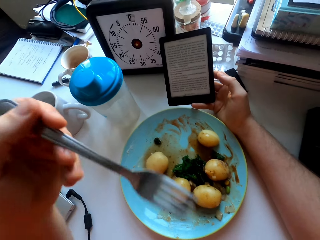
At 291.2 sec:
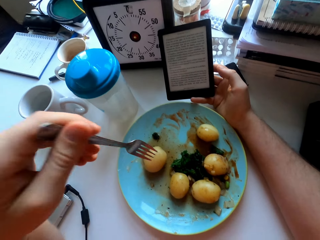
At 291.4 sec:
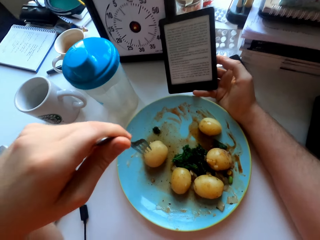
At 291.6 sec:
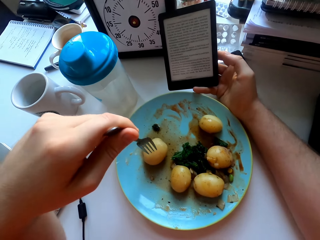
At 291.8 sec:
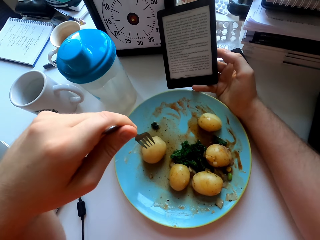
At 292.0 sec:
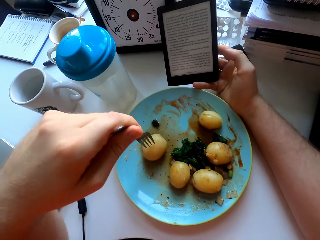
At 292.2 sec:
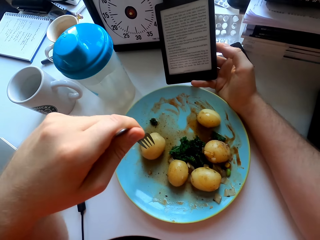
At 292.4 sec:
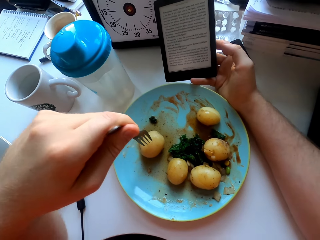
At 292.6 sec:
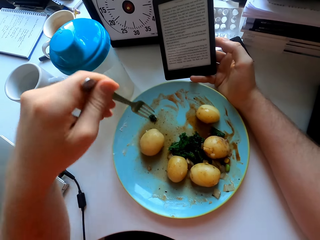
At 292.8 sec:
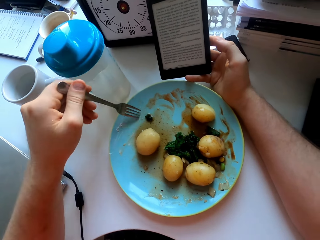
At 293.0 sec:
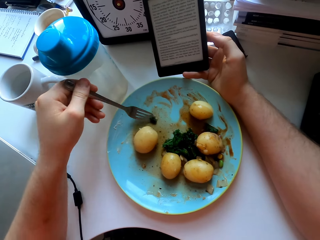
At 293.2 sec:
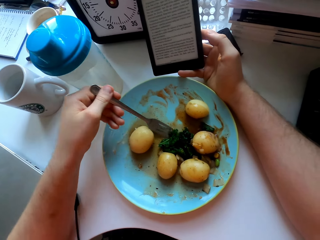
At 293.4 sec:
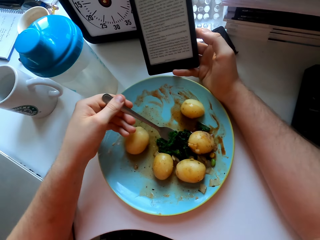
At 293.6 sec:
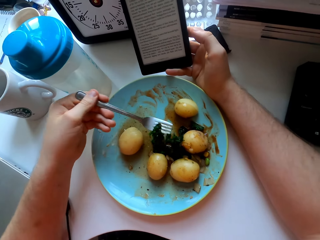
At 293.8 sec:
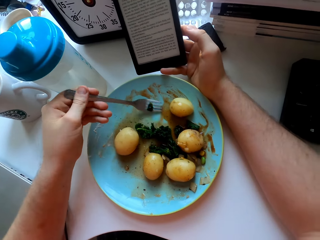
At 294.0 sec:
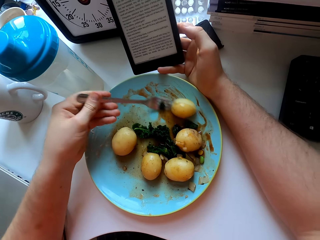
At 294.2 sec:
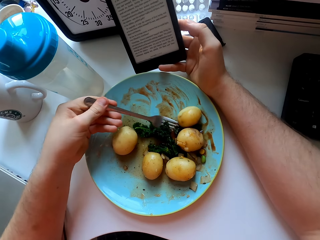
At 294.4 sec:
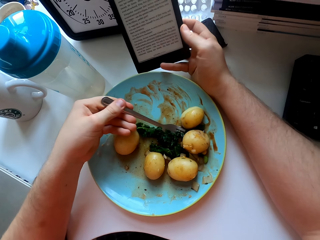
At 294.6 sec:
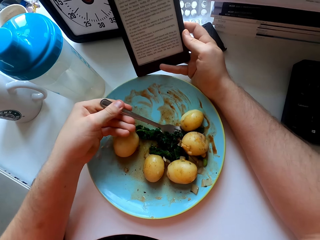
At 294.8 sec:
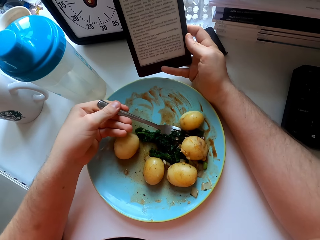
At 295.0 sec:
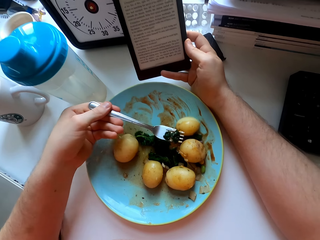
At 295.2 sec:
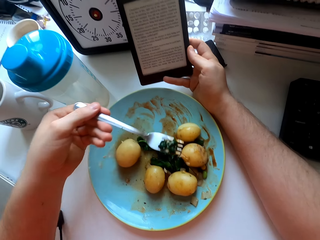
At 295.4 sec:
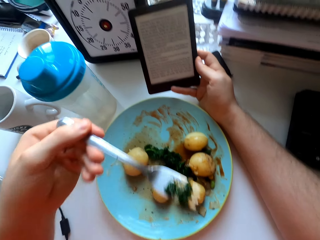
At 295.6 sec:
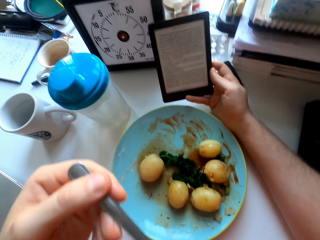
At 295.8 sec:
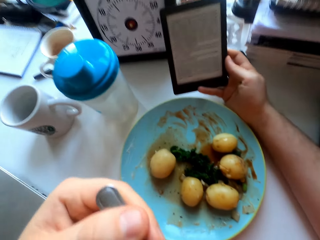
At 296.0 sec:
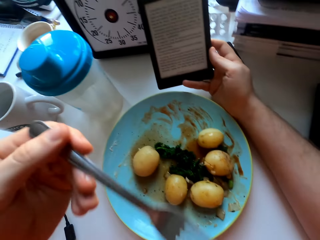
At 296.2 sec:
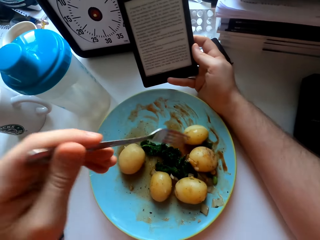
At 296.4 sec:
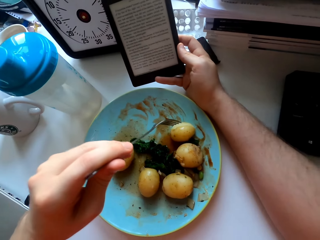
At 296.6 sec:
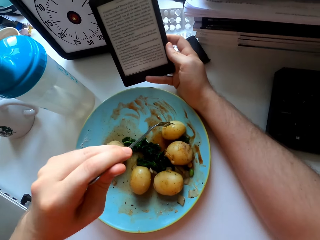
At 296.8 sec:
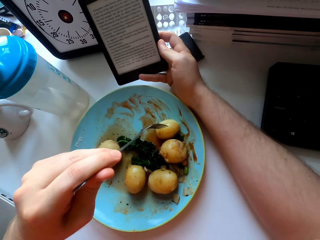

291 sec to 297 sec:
The camera wearer uses the phone. They eat green vegetables. They use the phone again.

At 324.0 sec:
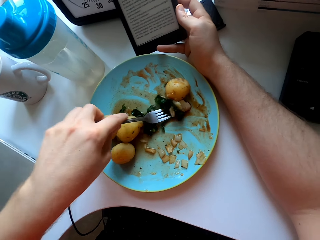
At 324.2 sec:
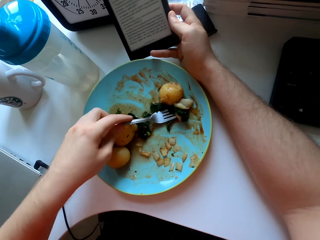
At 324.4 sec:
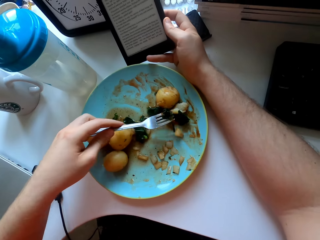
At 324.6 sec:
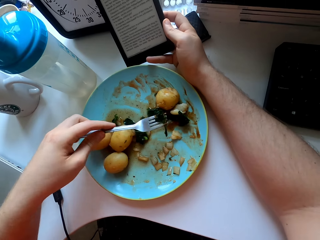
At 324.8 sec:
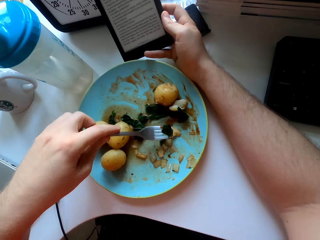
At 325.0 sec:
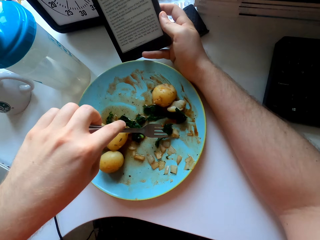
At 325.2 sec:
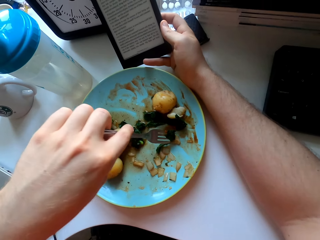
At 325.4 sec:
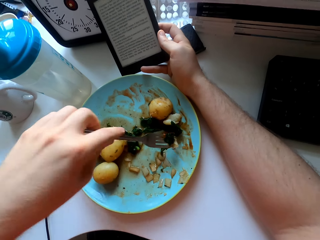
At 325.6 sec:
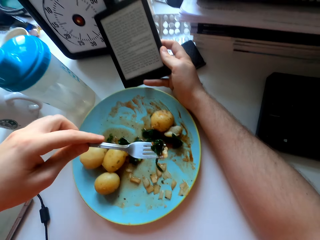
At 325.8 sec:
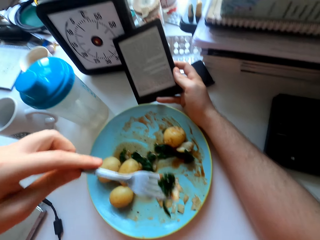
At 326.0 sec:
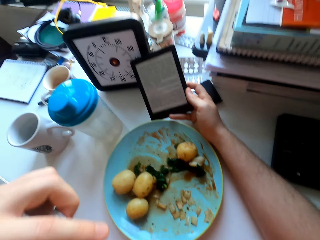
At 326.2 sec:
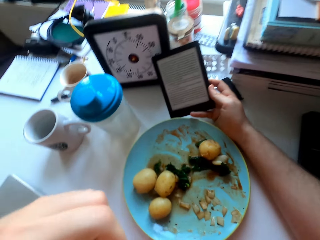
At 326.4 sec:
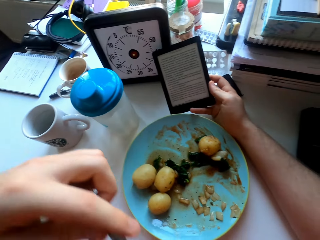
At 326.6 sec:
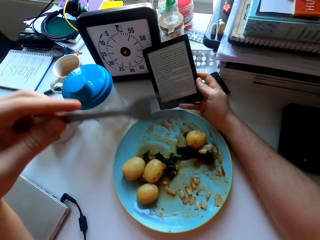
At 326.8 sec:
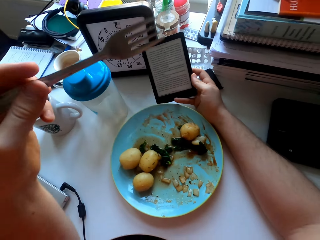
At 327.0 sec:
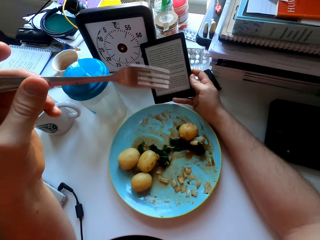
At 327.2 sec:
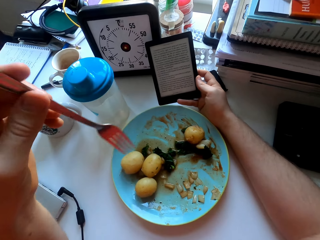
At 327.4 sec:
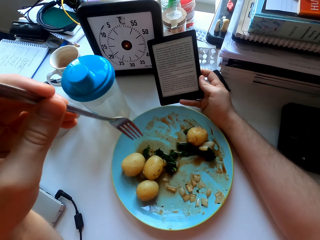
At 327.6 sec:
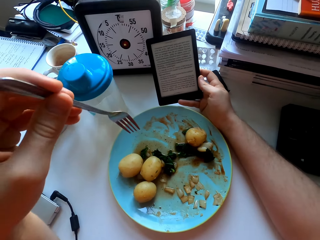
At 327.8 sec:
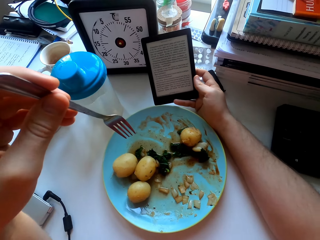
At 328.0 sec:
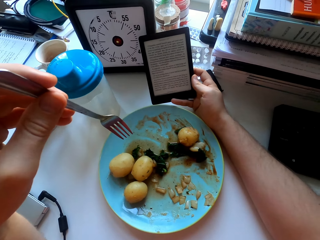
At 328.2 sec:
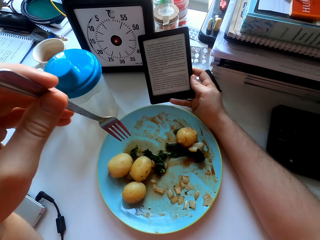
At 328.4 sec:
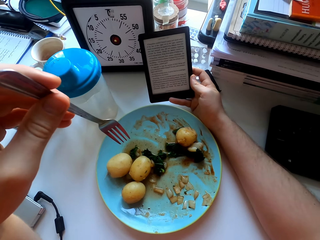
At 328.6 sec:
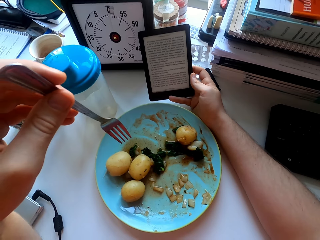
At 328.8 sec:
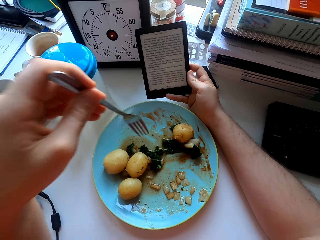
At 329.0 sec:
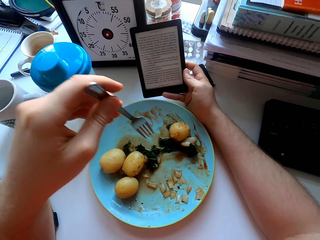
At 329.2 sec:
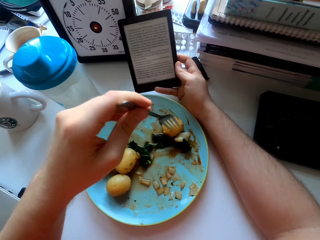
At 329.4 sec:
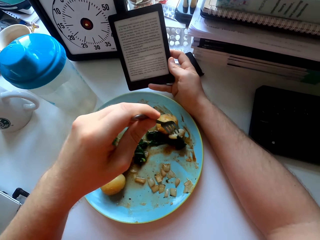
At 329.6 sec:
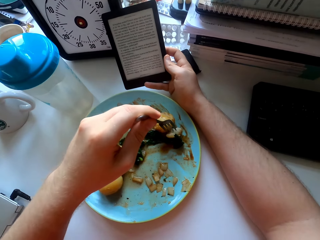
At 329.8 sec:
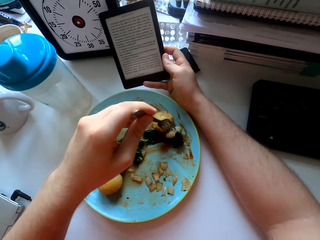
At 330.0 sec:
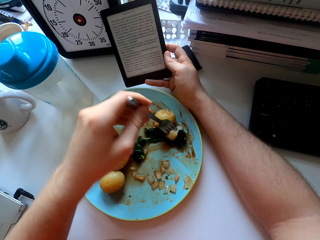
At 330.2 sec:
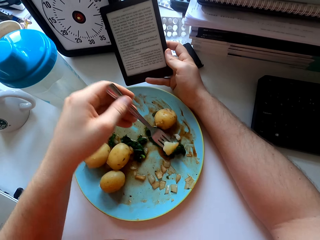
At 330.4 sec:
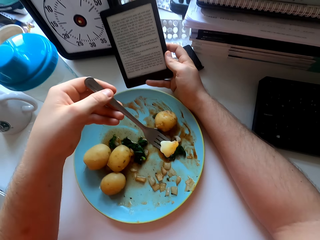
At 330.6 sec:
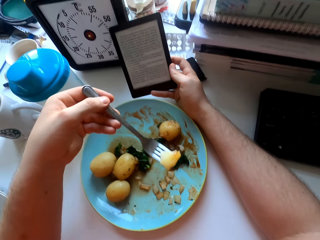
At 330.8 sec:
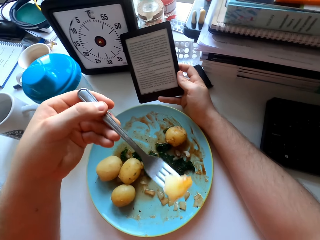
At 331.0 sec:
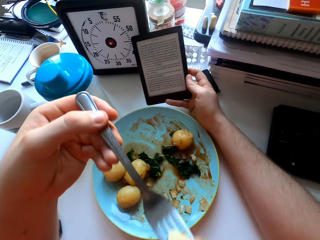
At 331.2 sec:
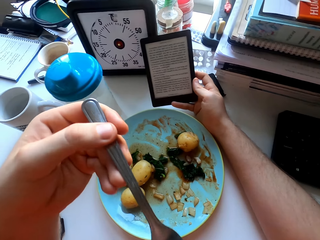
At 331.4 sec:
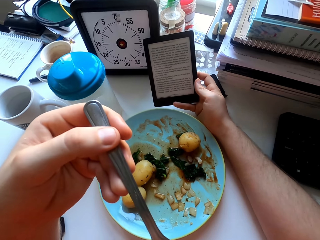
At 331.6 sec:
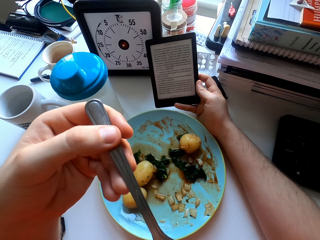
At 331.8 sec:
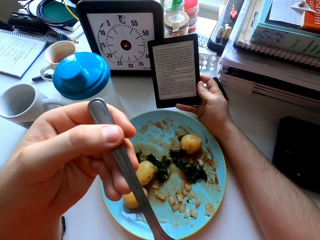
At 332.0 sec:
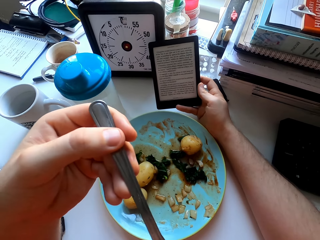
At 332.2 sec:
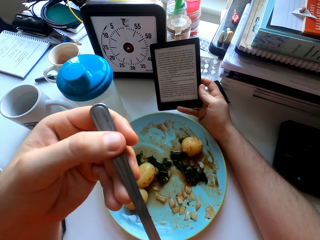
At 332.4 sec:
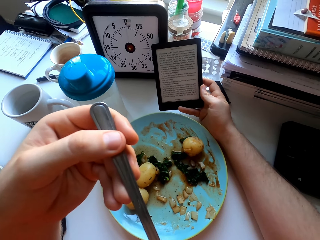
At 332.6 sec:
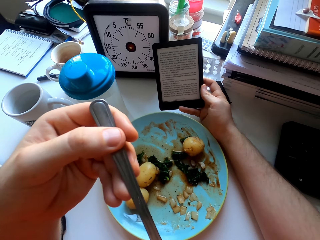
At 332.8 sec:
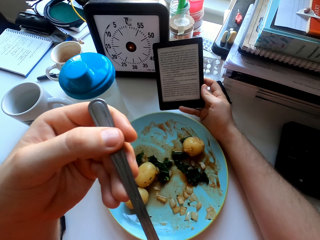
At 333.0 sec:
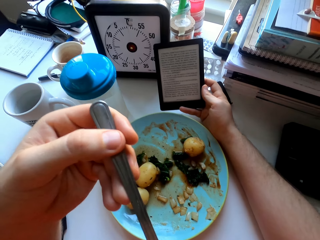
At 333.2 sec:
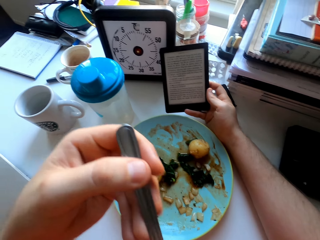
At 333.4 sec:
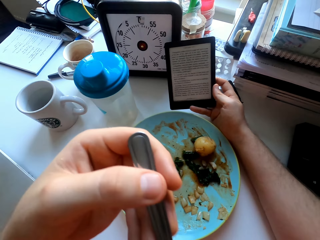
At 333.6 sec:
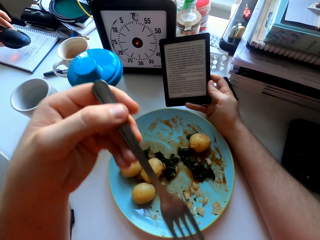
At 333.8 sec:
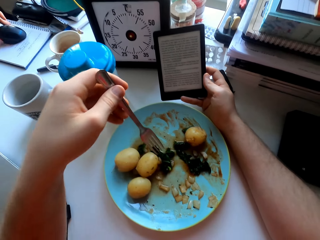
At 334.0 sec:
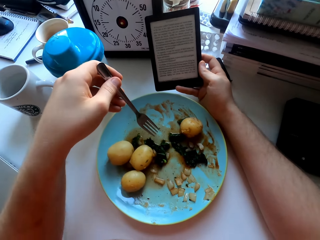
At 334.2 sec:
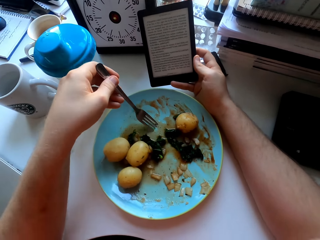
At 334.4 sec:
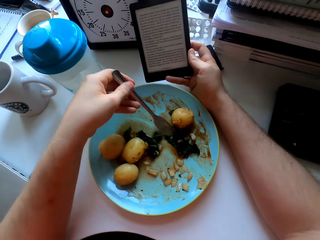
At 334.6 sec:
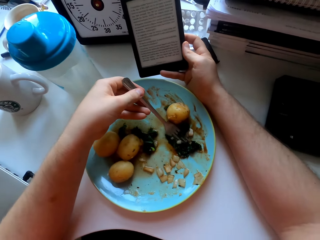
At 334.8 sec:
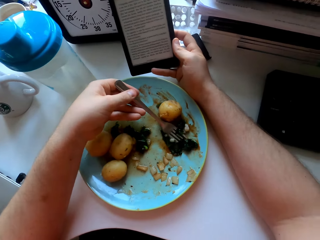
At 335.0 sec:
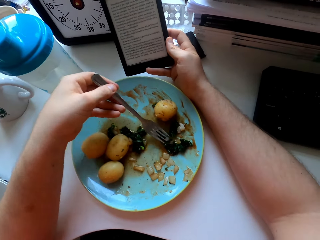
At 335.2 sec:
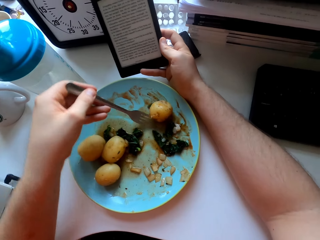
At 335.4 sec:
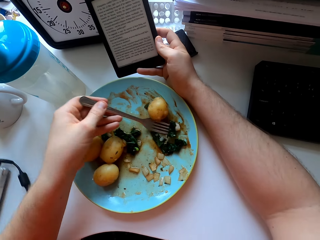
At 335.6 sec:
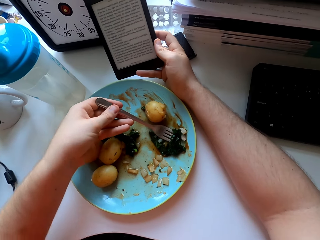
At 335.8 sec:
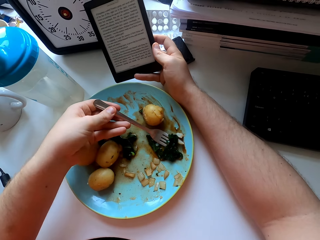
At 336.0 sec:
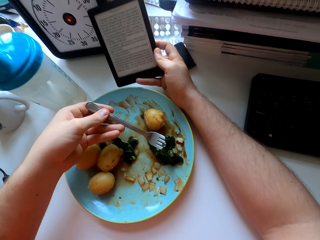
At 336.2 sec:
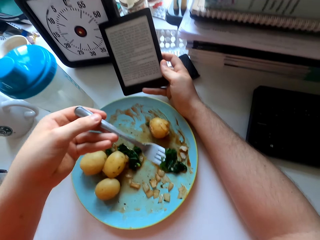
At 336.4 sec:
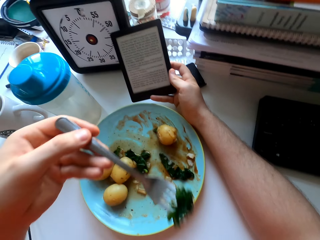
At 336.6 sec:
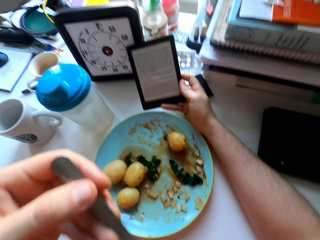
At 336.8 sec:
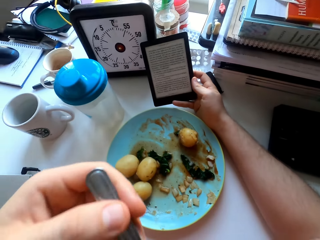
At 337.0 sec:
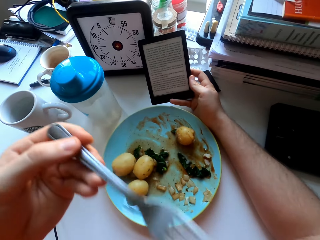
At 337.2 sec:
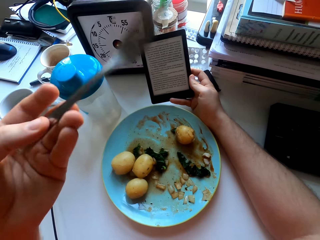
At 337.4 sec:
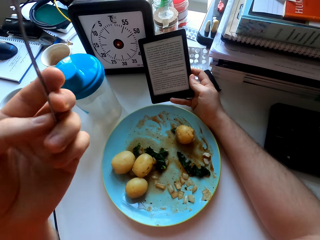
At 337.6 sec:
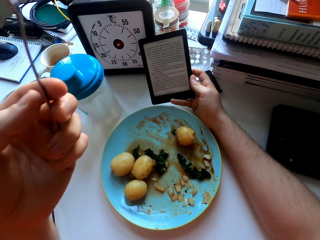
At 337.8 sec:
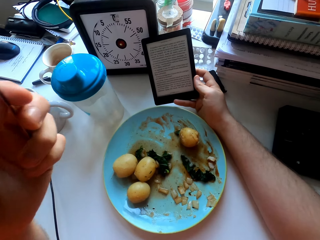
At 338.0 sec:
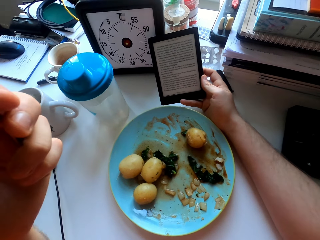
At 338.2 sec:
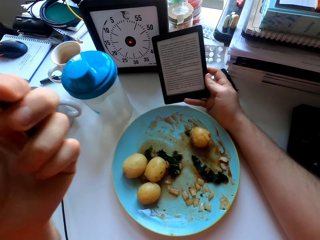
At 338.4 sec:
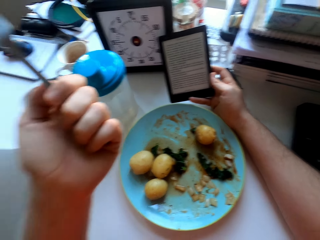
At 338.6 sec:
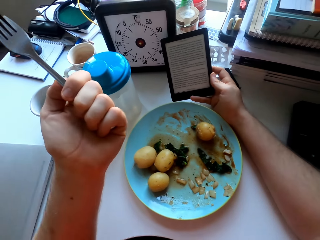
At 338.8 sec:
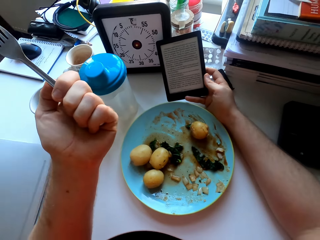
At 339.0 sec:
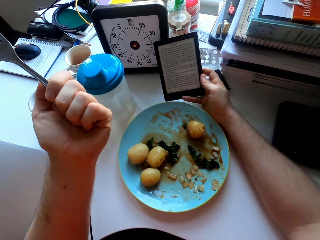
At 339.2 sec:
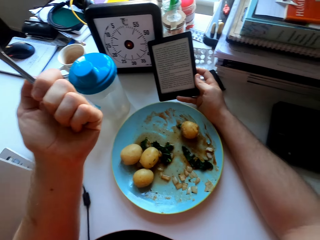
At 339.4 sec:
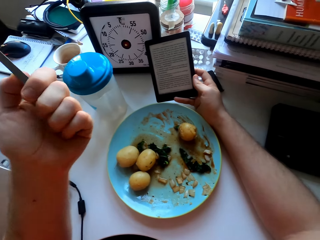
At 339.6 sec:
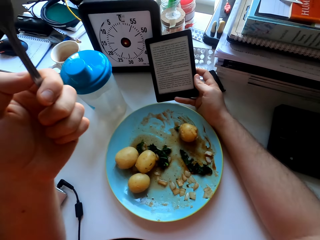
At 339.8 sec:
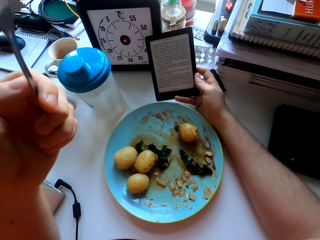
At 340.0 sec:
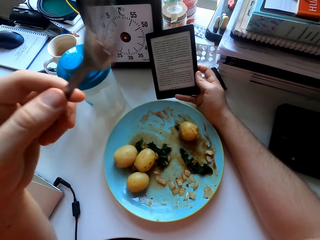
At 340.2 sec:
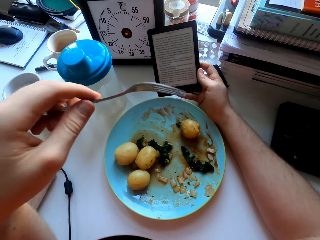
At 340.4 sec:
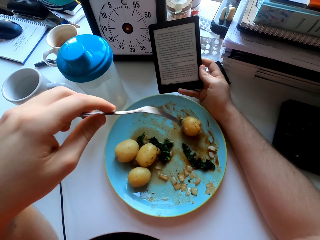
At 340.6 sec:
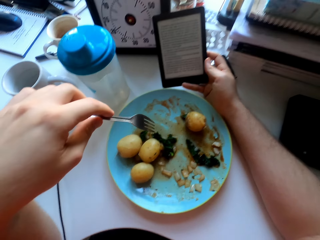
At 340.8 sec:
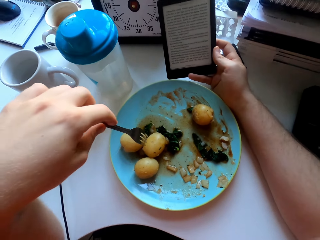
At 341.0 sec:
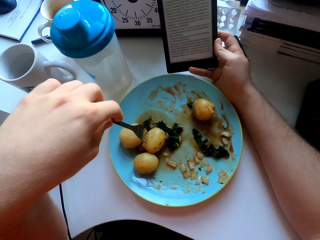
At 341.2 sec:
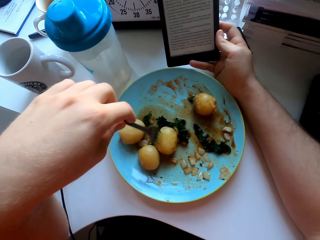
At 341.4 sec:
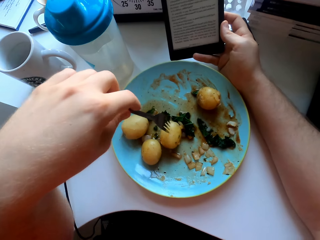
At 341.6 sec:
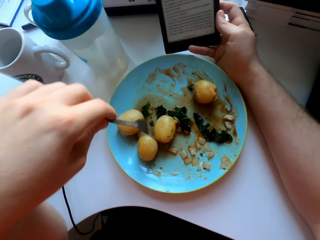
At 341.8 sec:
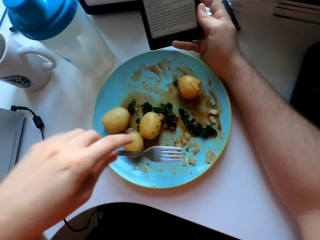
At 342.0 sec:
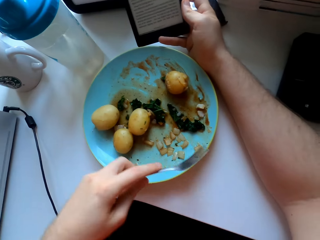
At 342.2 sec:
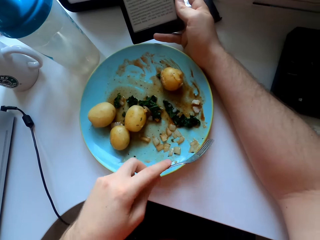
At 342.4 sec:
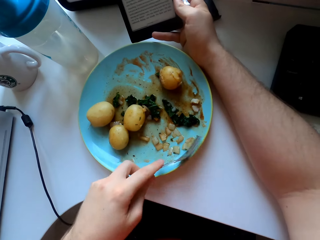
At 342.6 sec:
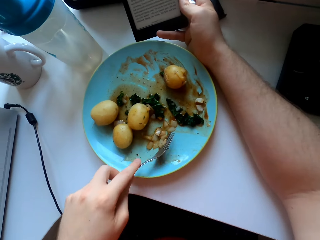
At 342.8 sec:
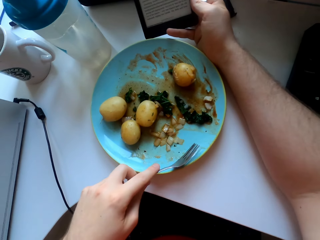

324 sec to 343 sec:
The camera wearer eats potato and green vegetables. She stares at the phone. She eats the potato. She eats the green vegetables. She turns the fork. She holds the fork in her hand. She looks at the phone.
